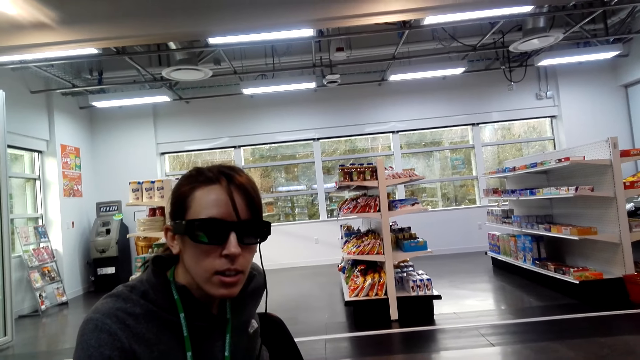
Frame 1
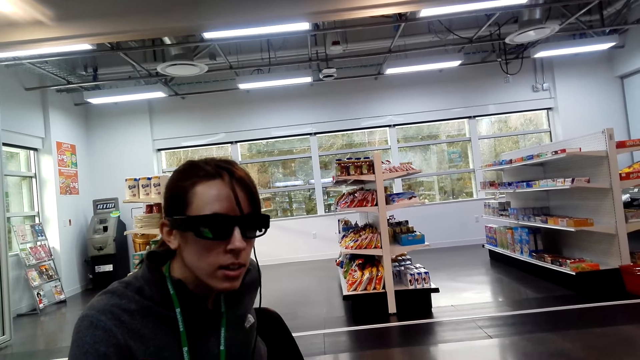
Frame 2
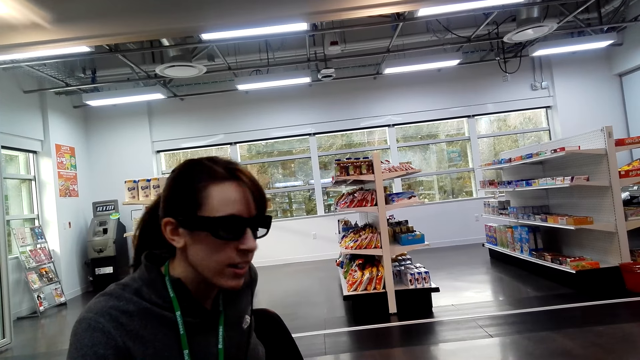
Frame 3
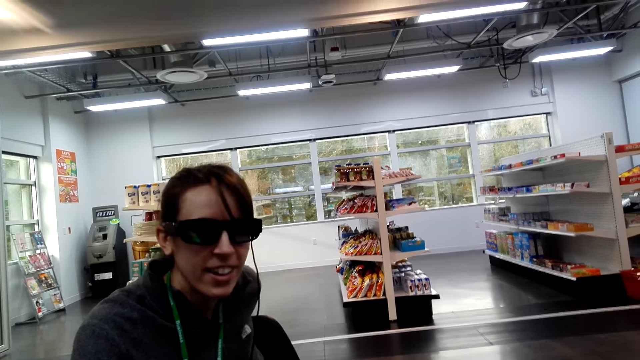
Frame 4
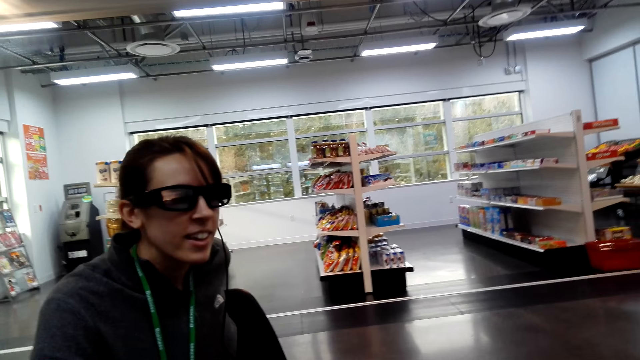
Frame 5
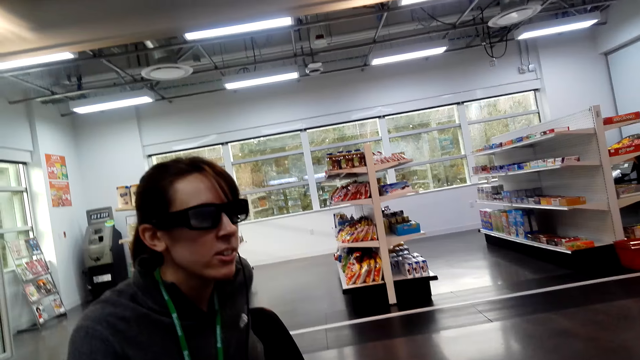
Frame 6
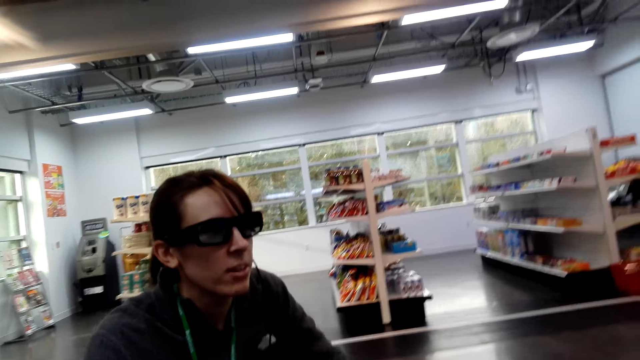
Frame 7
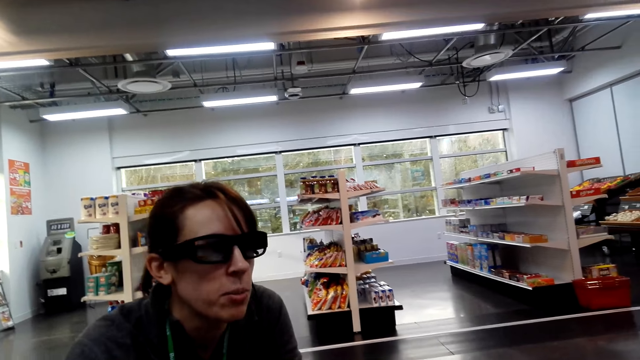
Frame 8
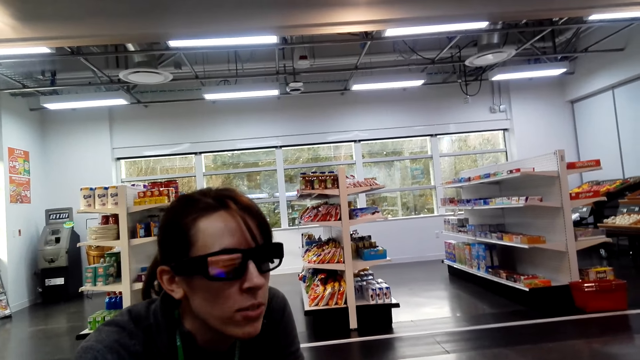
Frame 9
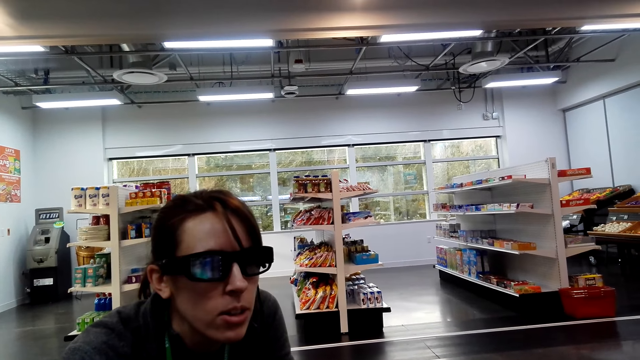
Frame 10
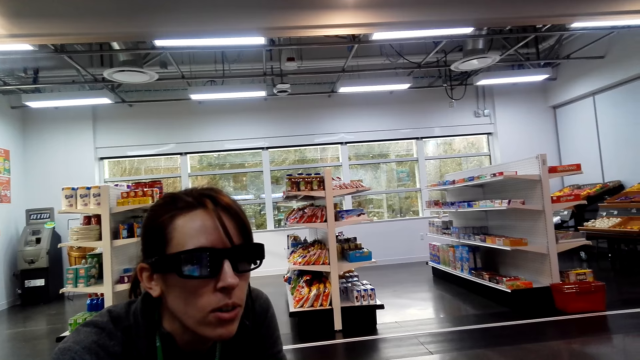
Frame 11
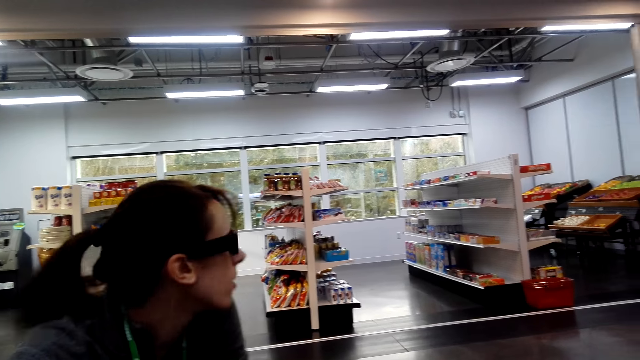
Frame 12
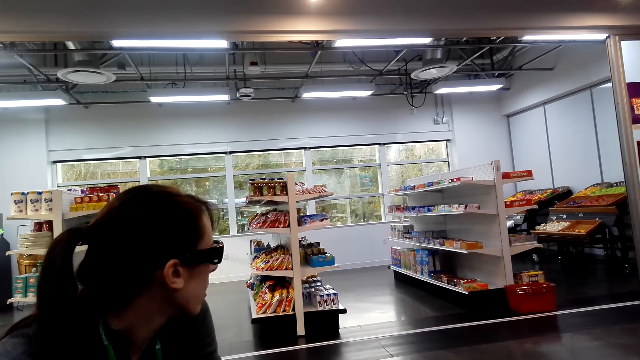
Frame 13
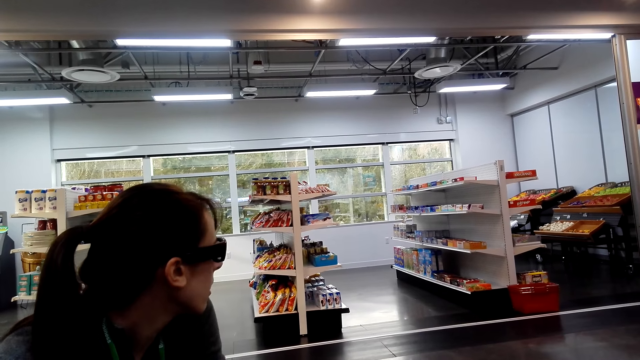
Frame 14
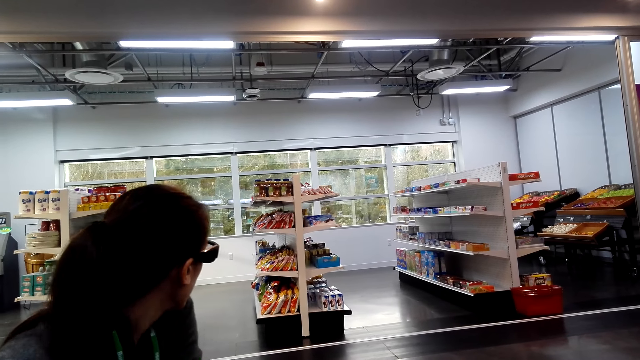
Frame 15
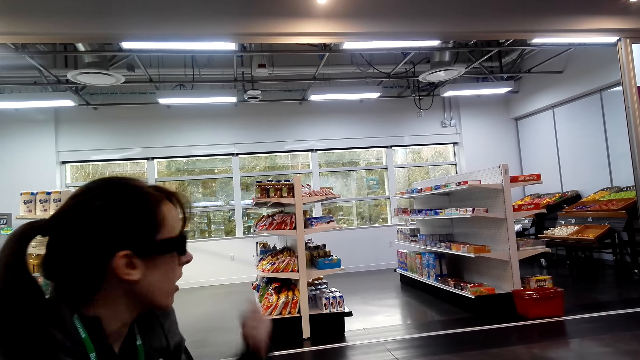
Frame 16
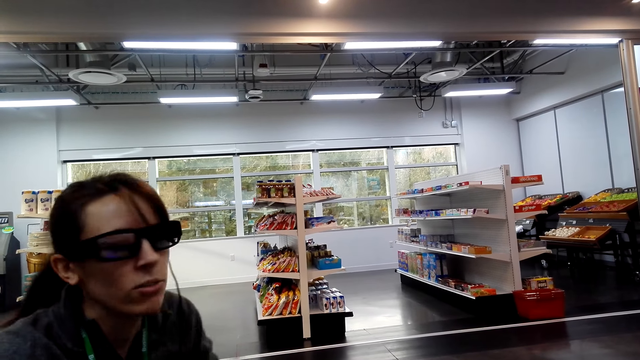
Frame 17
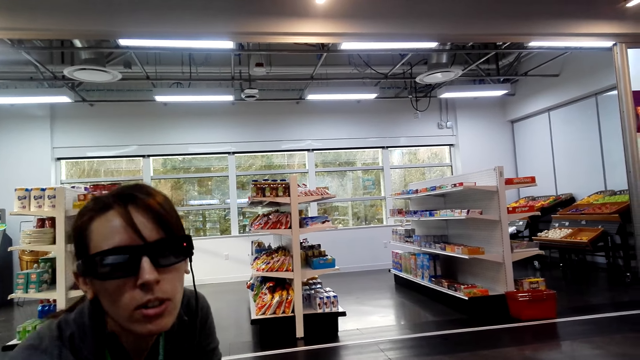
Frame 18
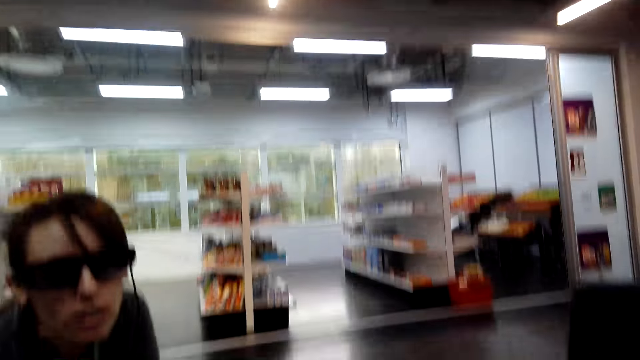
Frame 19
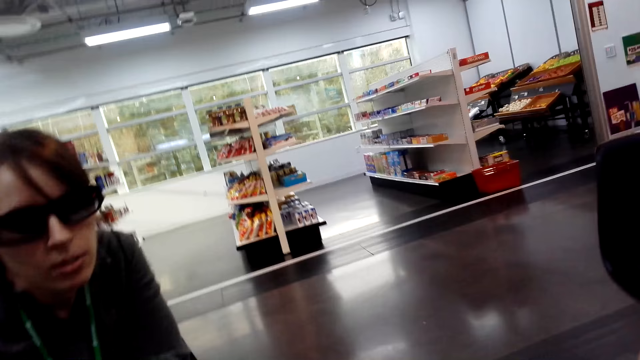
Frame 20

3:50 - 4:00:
A woman converses with a person. The woman looks around. The woman points a finger.

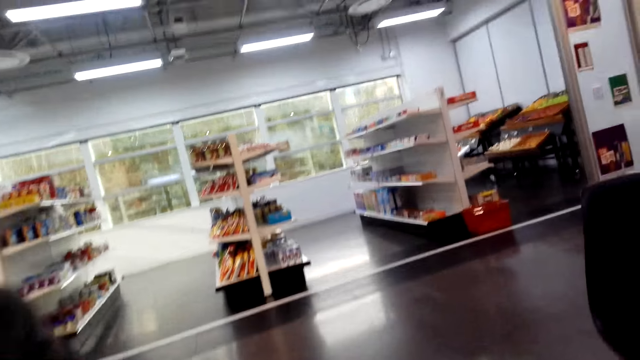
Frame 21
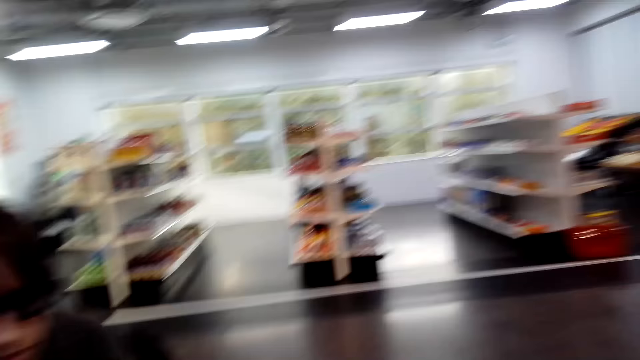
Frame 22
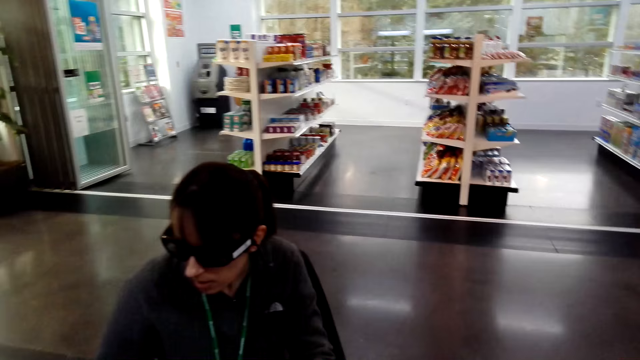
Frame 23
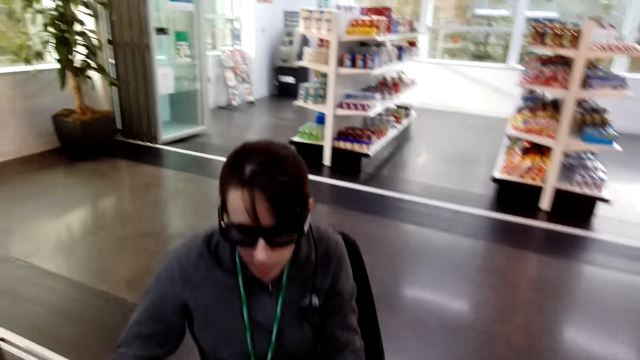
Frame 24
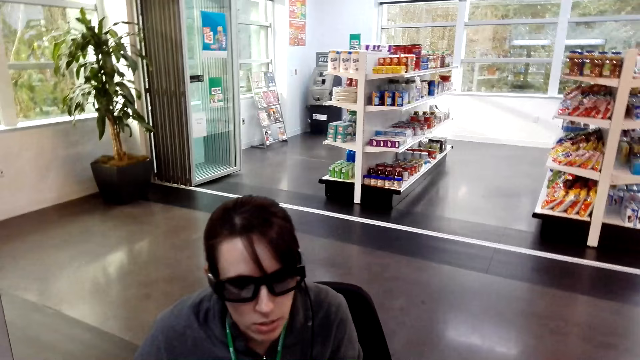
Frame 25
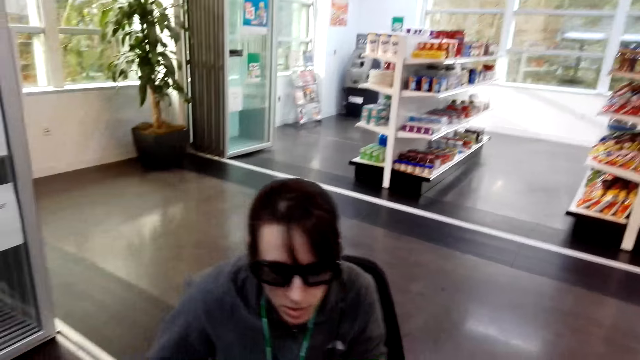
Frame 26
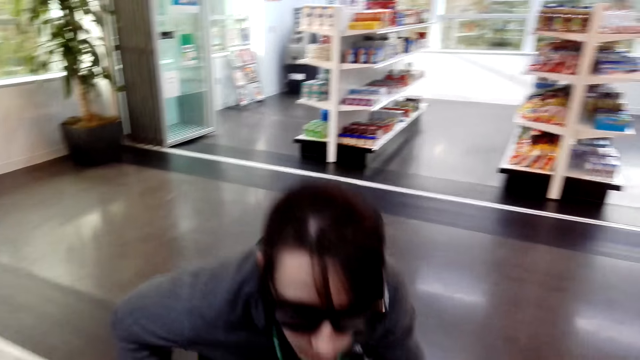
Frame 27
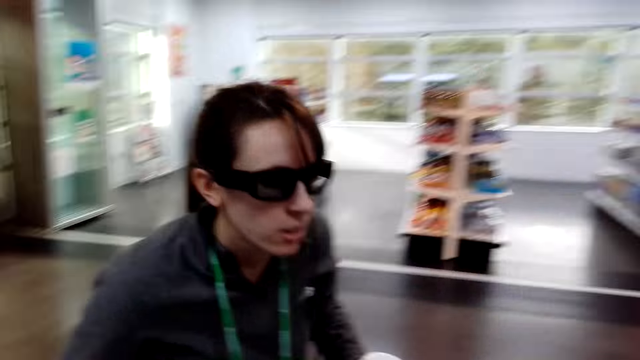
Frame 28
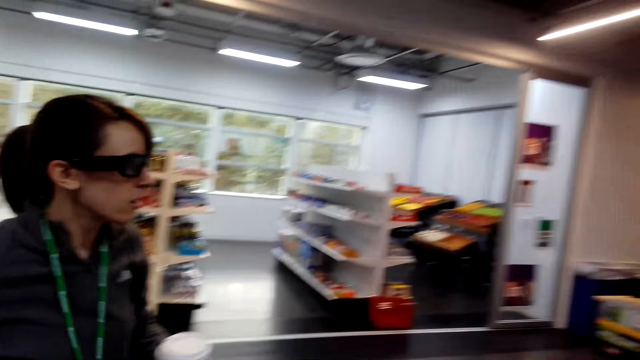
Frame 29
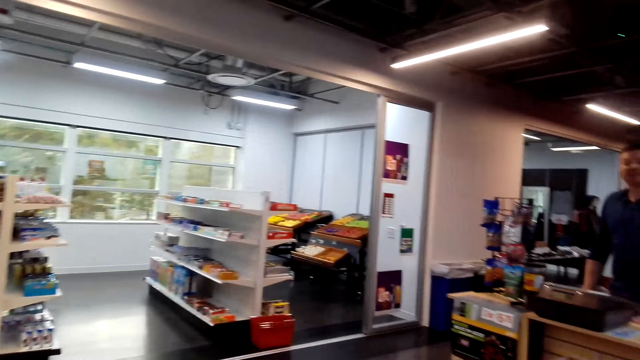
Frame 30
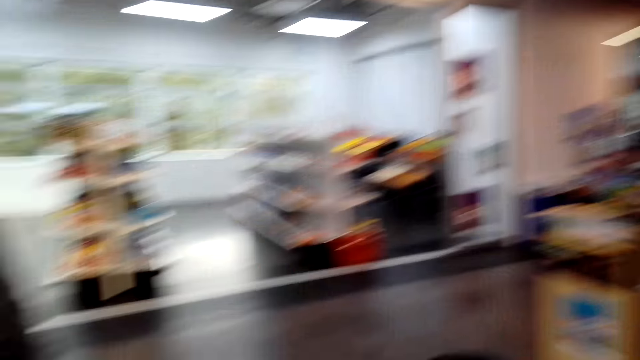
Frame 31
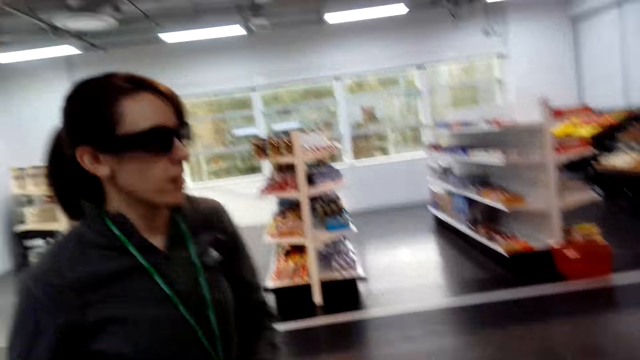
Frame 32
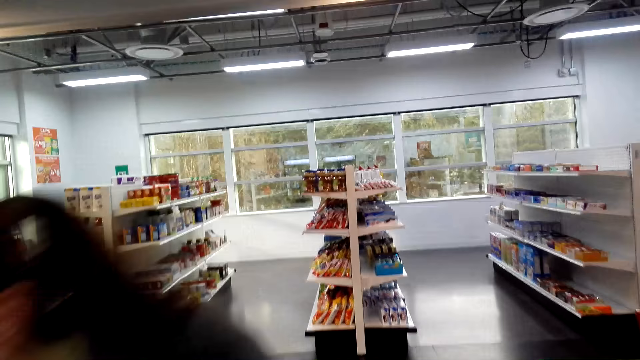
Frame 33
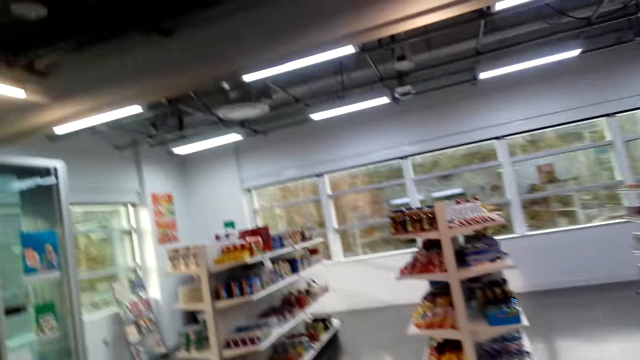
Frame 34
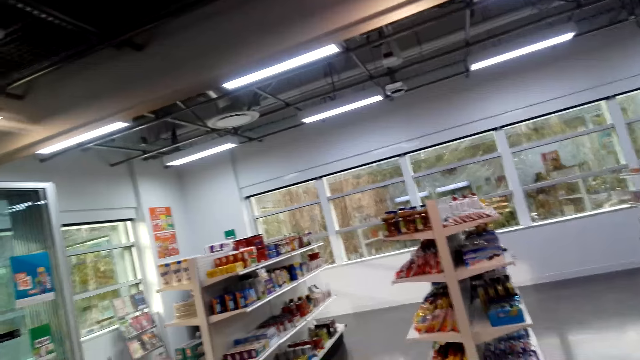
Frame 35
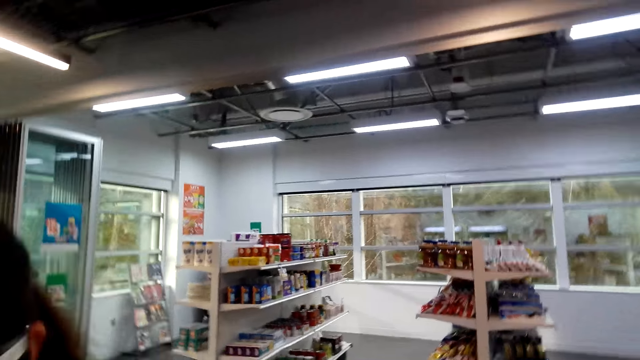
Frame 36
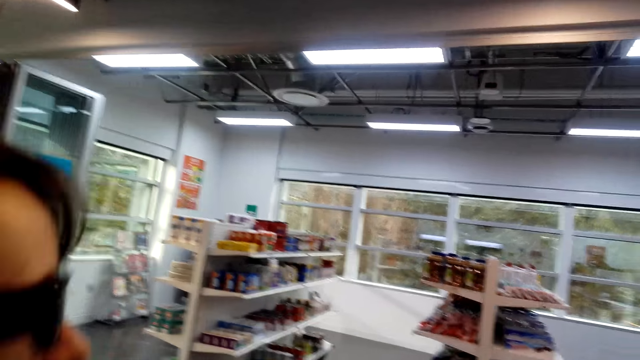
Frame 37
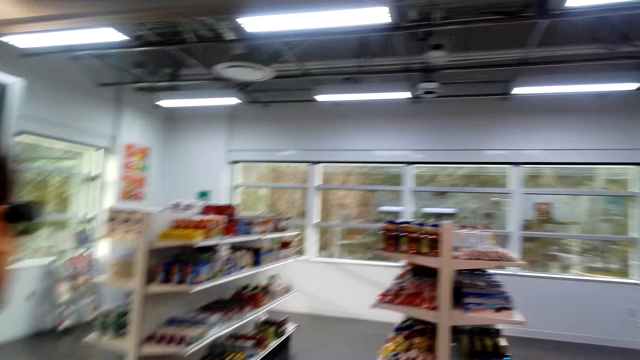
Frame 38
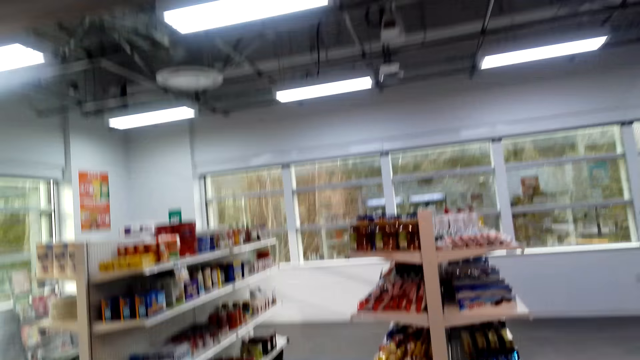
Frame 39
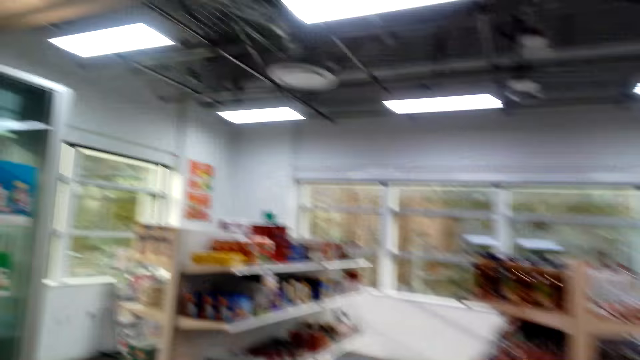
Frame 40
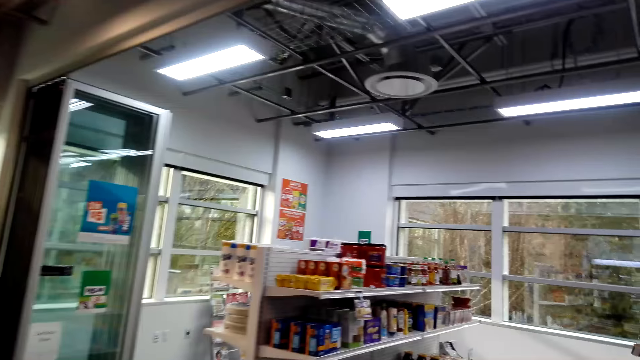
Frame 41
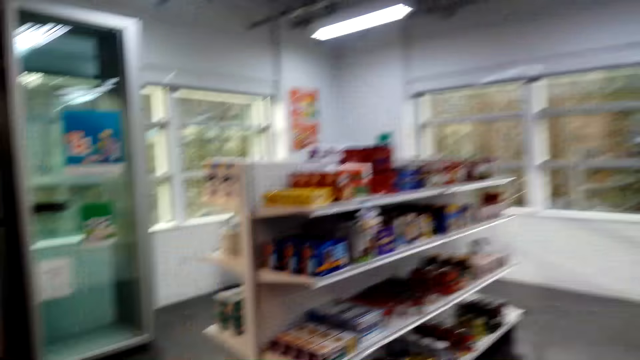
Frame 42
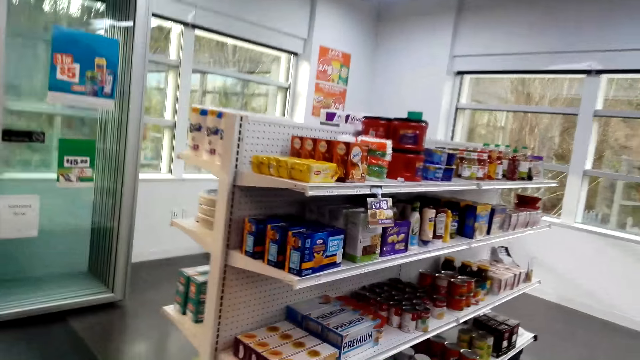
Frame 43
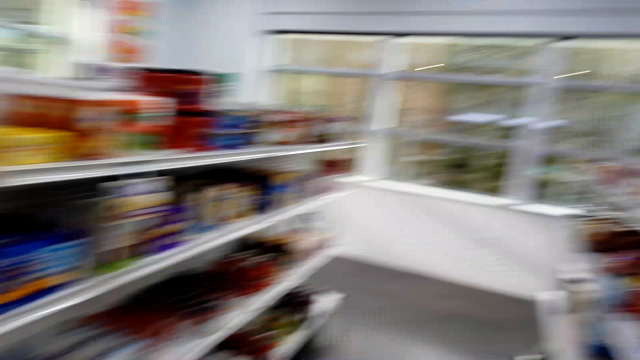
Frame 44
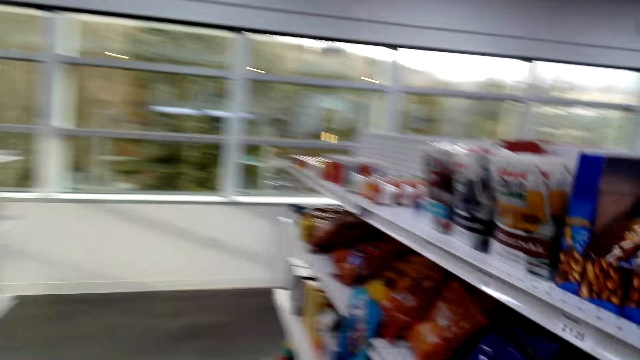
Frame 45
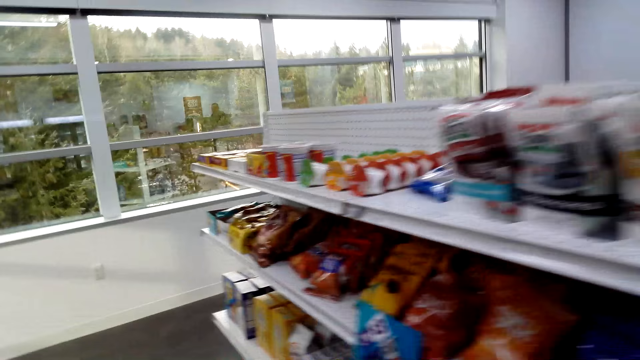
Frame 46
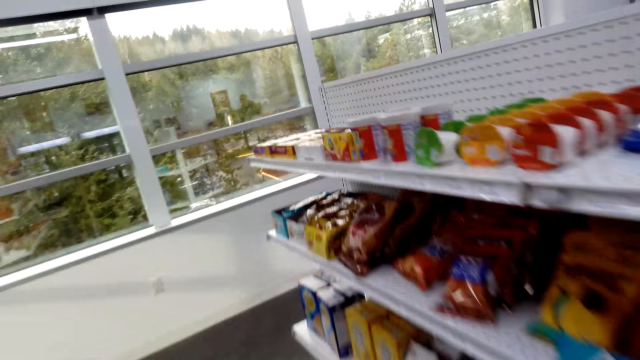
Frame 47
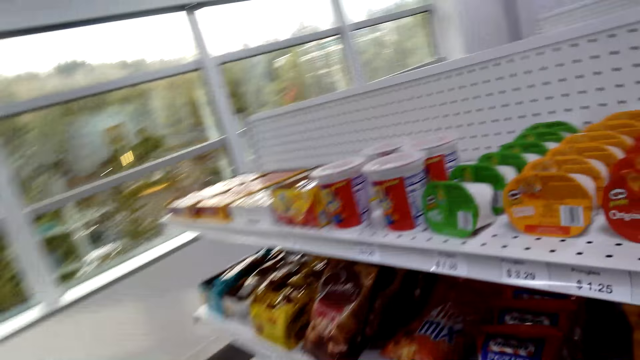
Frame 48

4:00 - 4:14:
A woman wakes on a chair. The woman stands up. The camera wearer looks around. The woman walks in a supermarket. The camera wearer walks in the supermarket.
